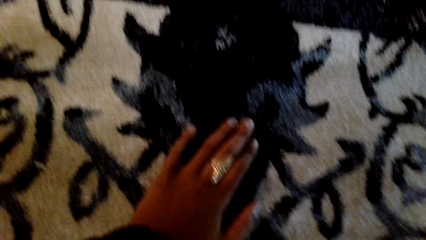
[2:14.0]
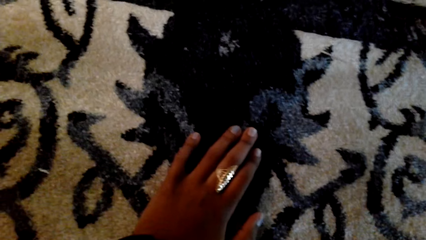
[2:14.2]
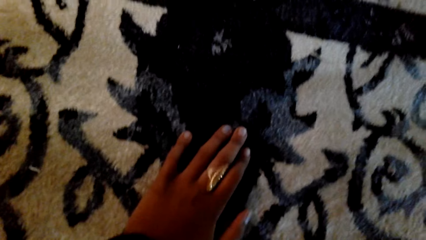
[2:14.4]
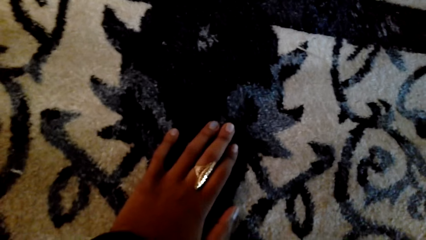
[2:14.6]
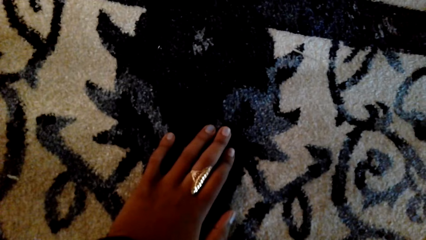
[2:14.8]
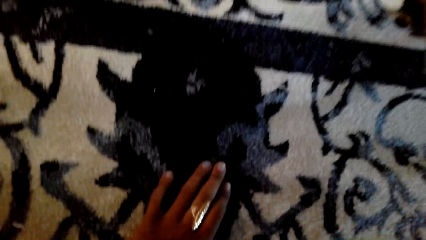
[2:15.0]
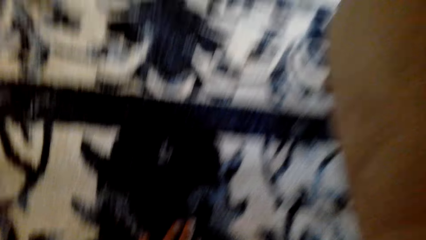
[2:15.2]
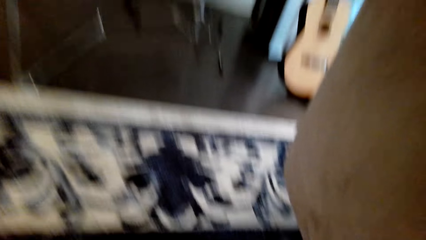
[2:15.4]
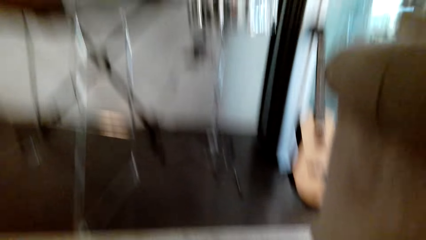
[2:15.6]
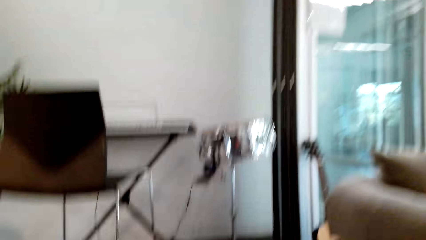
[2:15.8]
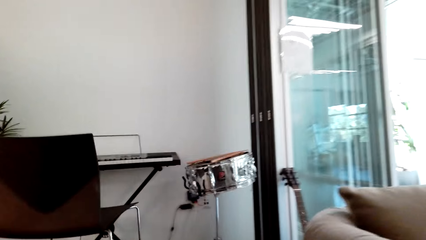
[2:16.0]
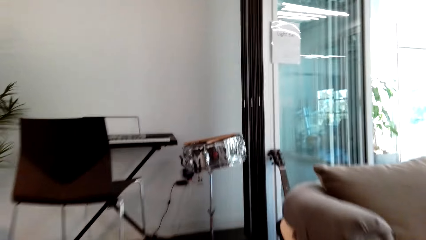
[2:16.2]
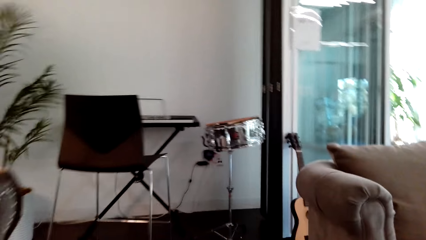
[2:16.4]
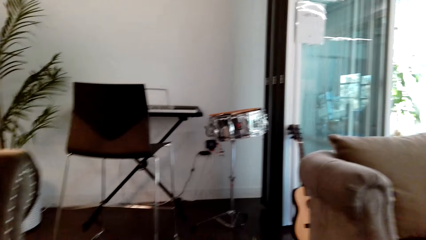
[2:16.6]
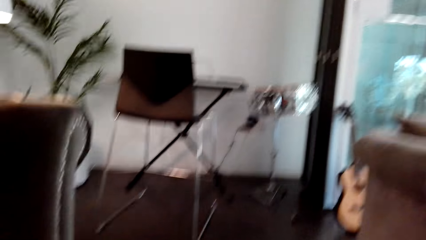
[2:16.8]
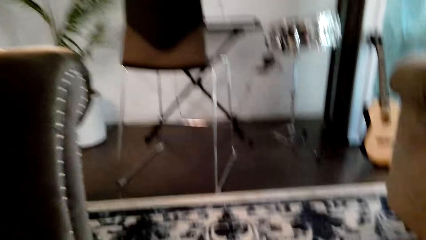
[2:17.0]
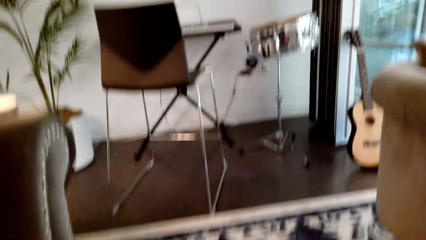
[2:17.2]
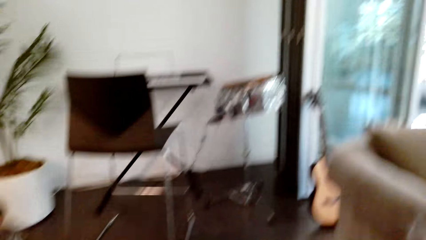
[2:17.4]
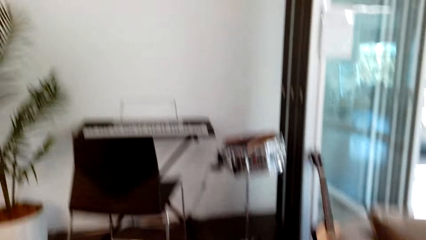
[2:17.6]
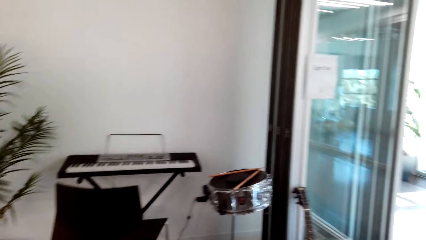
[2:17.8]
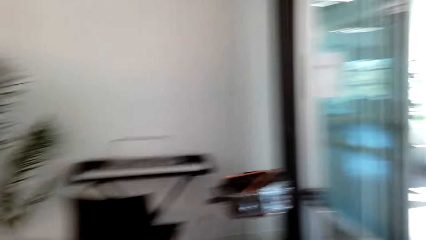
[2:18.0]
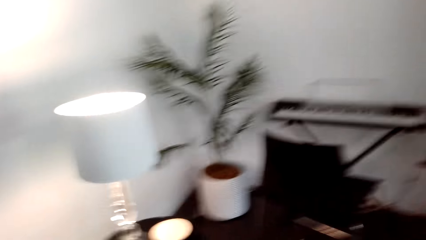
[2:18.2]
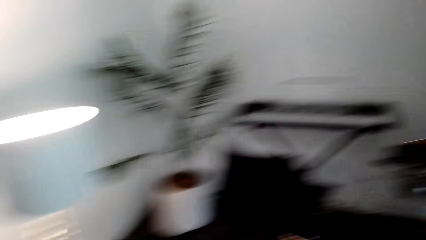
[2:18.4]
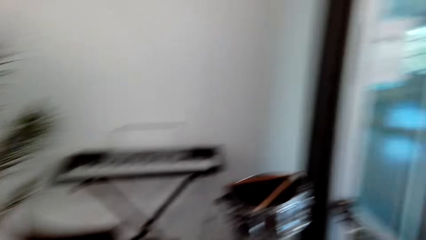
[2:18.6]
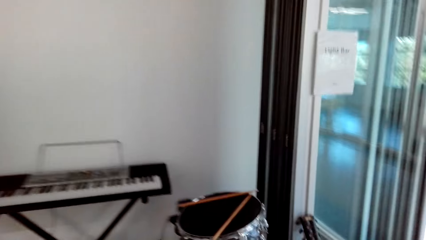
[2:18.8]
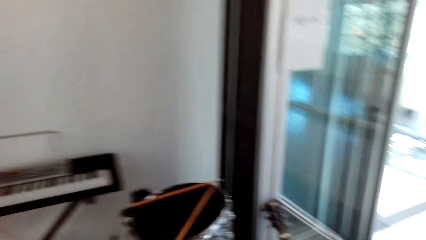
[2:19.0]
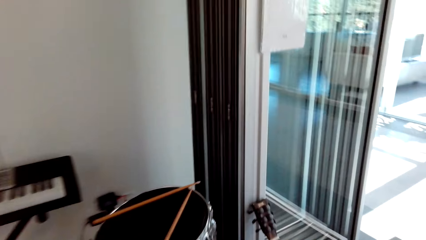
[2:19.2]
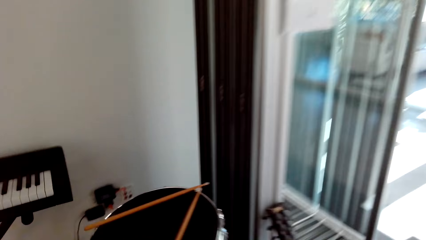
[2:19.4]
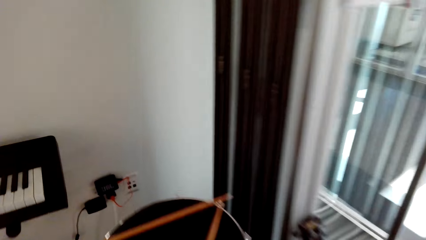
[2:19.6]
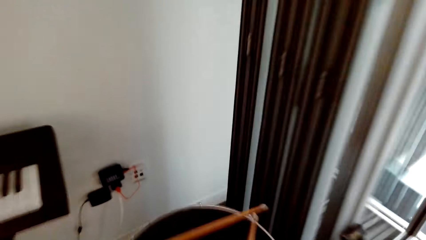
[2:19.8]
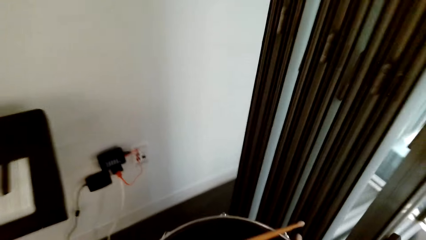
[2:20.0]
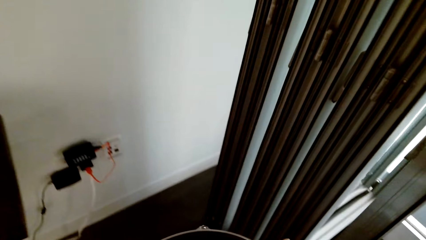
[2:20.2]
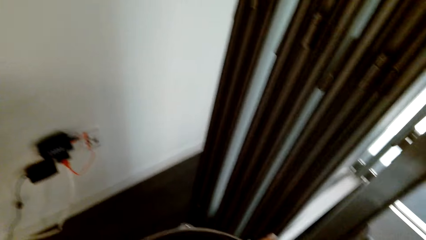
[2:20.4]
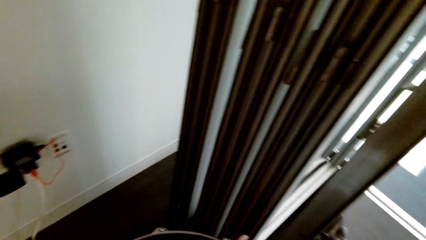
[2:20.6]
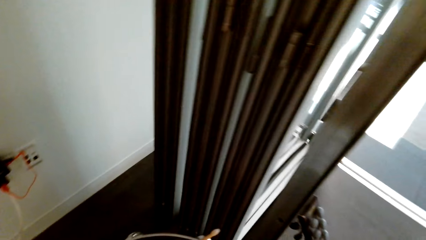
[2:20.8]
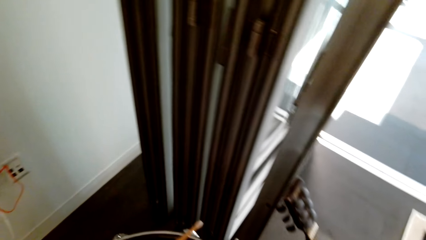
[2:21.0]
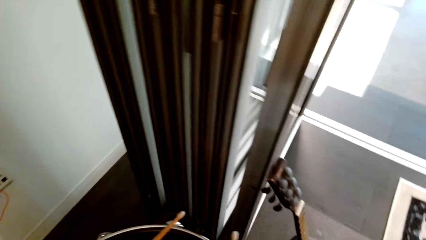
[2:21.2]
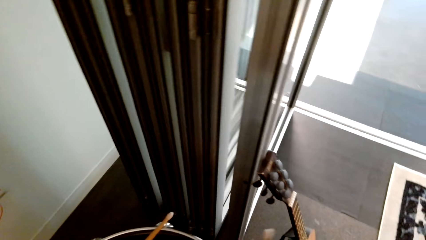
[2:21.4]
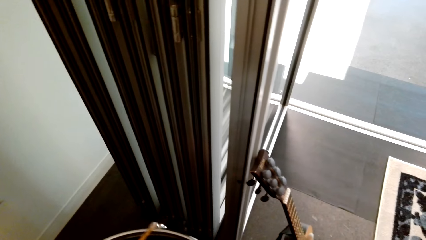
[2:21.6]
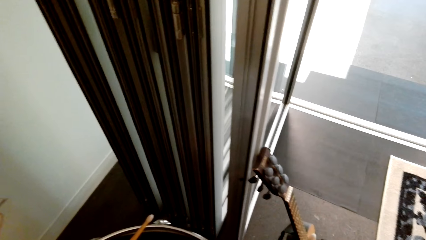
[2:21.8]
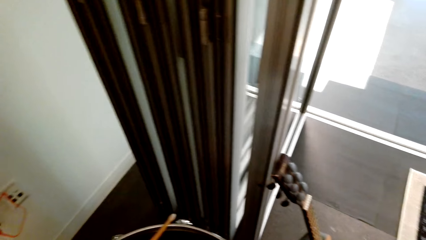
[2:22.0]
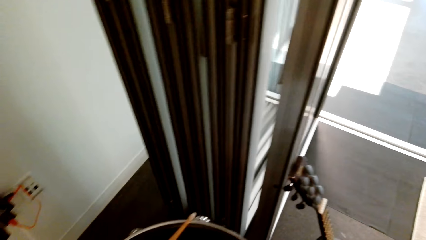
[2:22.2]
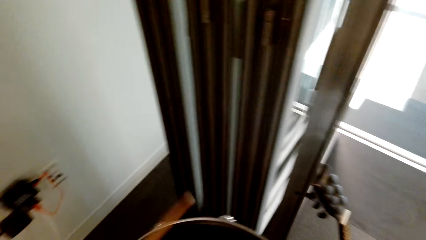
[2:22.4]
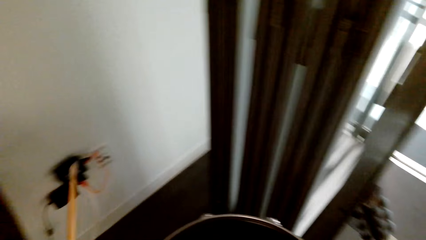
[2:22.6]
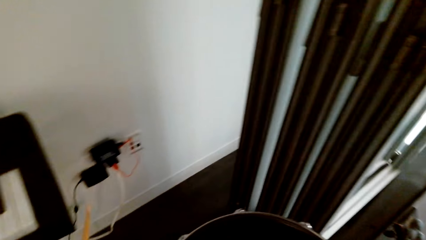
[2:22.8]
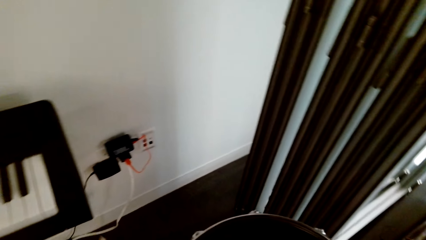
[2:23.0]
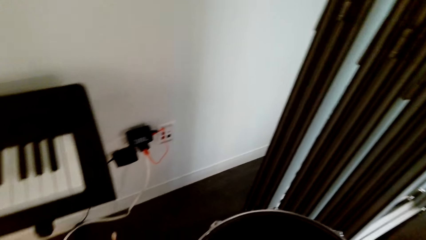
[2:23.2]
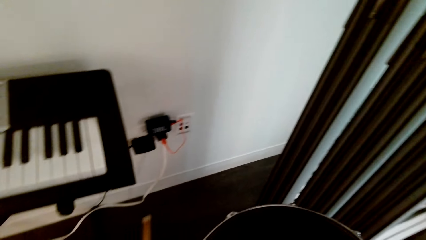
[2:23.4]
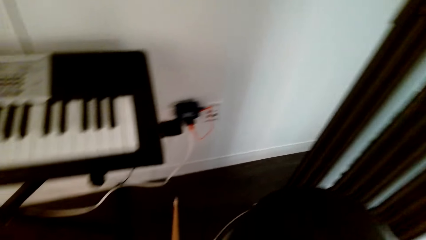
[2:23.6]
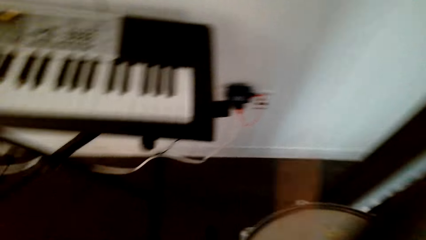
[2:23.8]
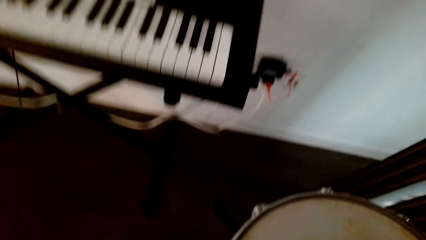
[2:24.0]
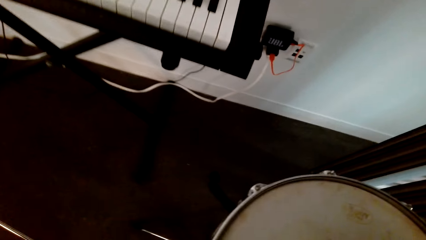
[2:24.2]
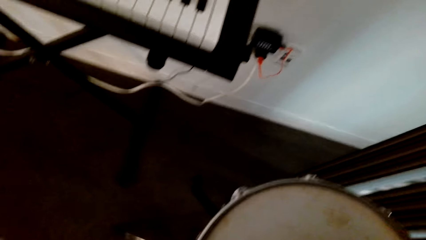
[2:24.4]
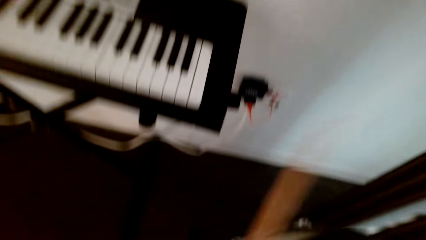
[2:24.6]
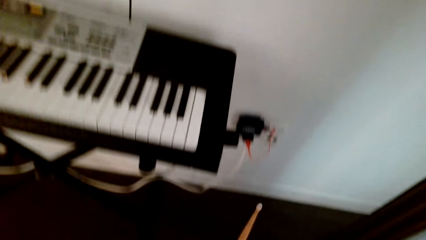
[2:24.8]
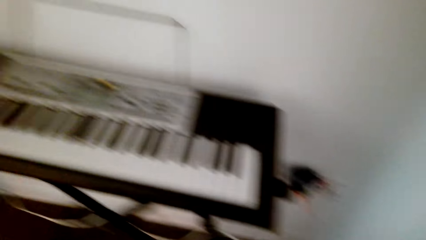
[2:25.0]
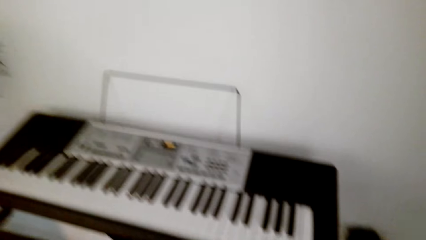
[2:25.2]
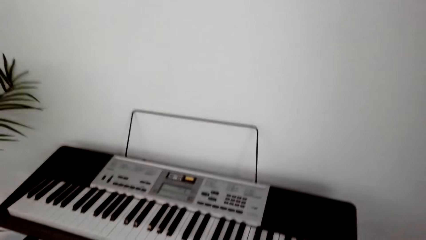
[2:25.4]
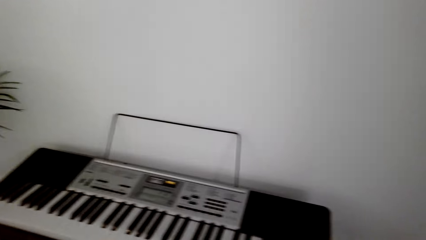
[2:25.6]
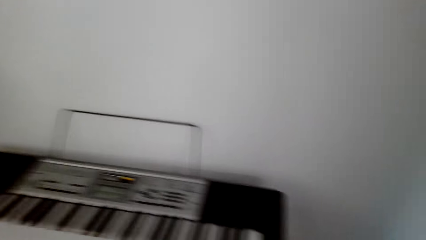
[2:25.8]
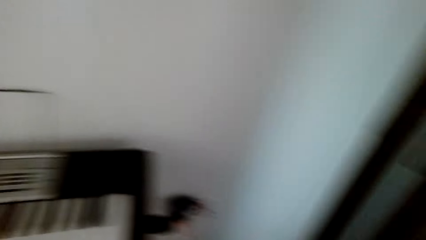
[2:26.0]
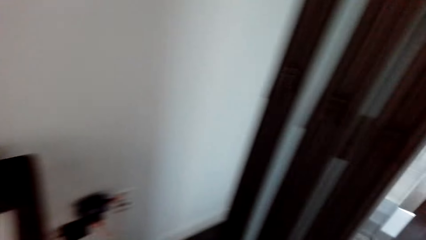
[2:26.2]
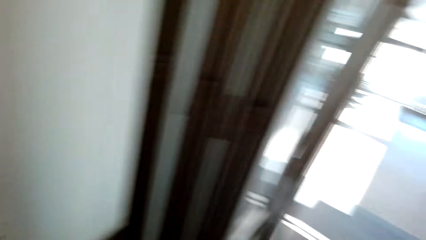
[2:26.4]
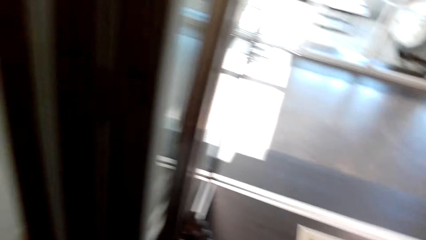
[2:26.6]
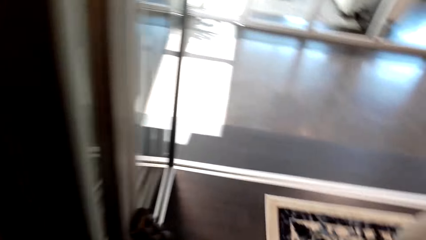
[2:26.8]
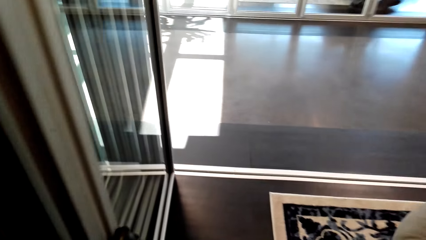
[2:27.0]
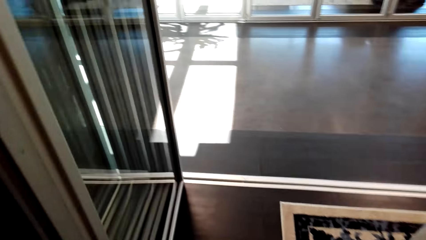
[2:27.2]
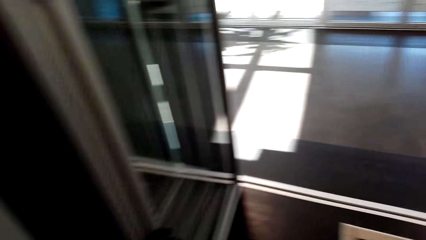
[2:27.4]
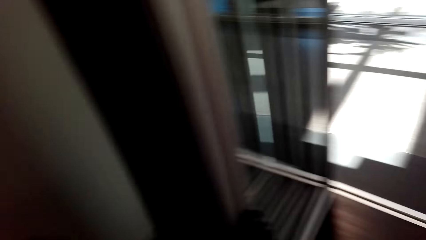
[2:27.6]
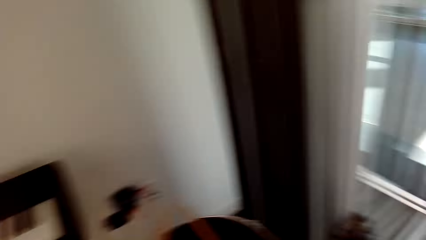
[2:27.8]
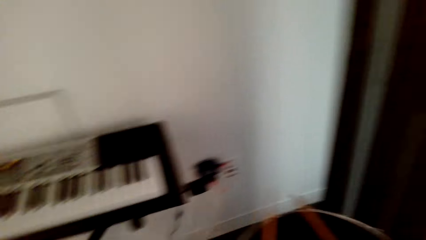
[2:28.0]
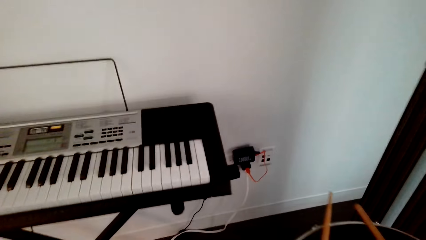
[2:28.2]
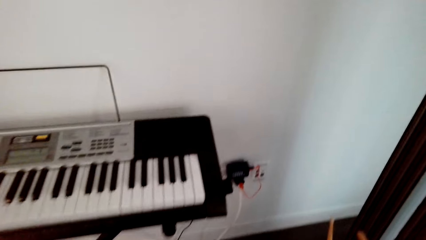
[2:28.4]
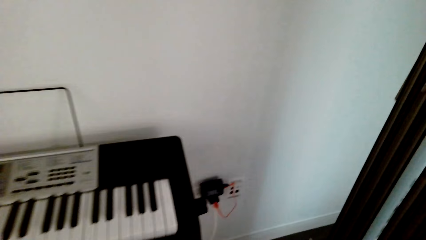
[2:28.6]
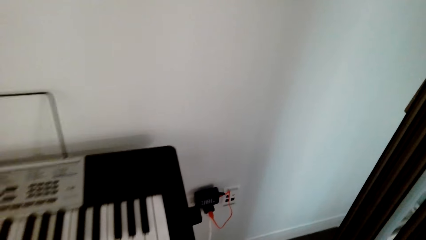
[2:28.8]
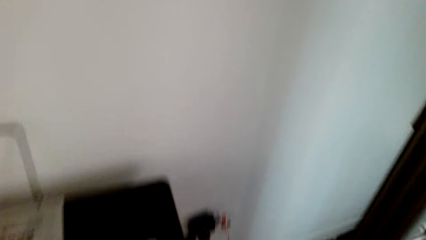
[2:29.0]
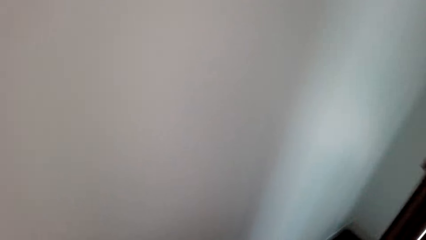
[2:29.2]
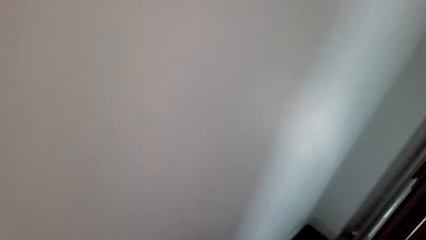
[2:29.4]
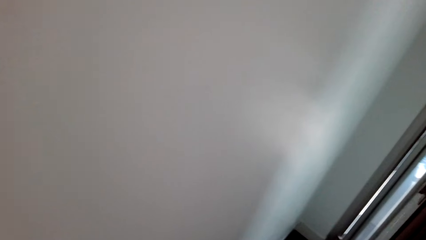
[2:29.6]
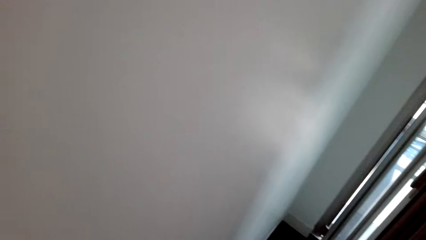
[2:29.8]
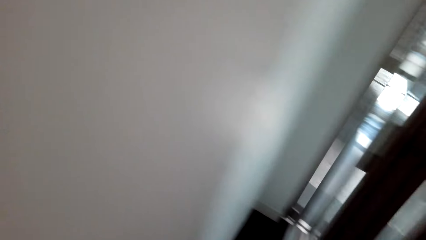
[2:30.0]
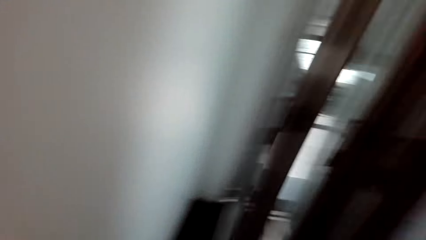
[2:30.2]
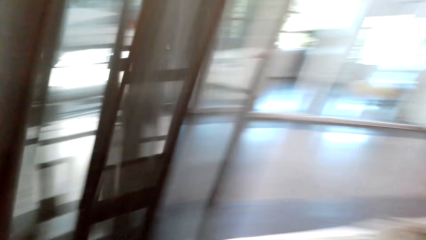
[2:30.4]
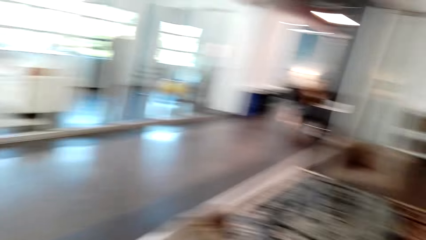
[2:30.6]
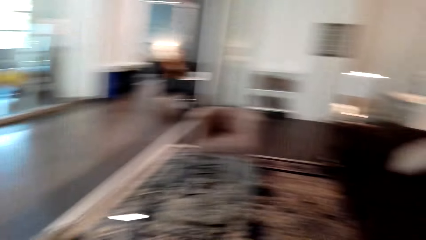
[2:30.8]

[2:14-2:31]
The camera wearer looks around. They stand up and walk towards the piano. They hold the drum sticks. They pick up the drum sticks. They lift the drum. They place the drum sticks on the drum. They look around. They look behind the door.
